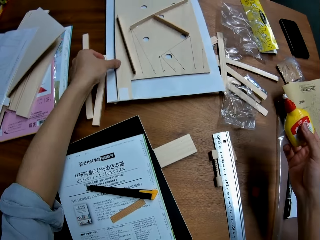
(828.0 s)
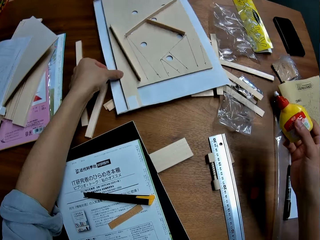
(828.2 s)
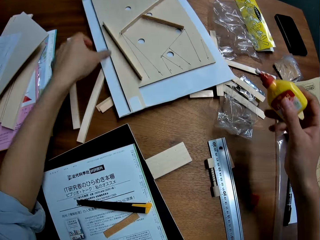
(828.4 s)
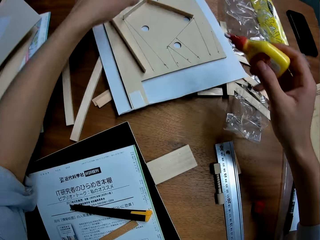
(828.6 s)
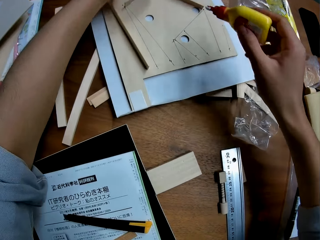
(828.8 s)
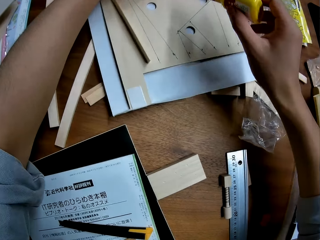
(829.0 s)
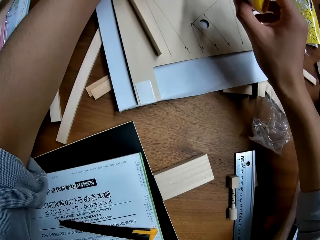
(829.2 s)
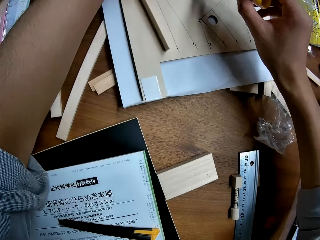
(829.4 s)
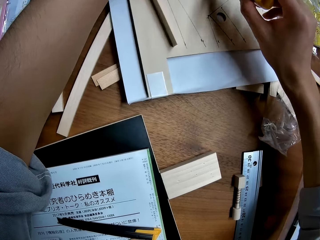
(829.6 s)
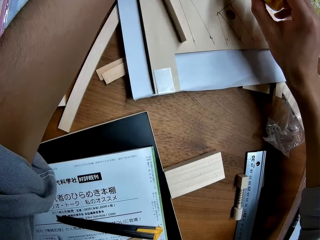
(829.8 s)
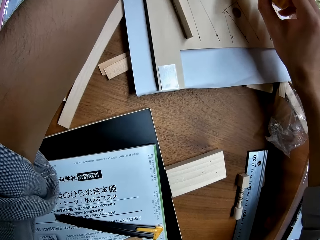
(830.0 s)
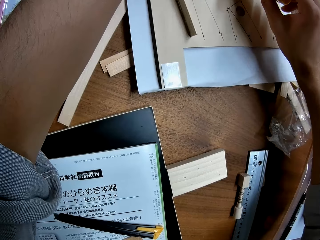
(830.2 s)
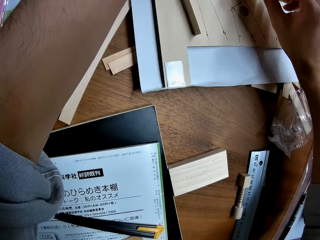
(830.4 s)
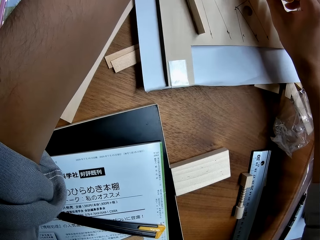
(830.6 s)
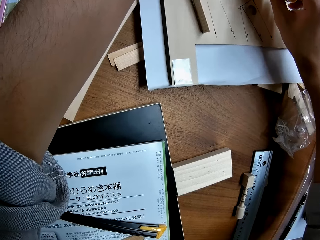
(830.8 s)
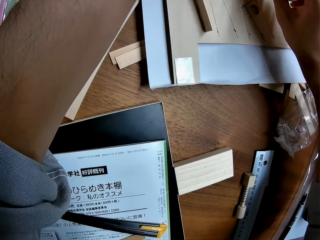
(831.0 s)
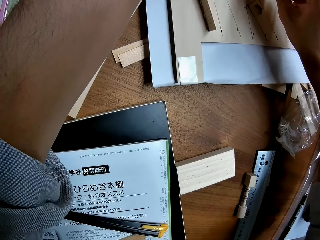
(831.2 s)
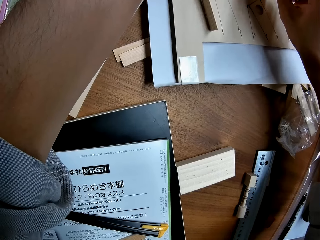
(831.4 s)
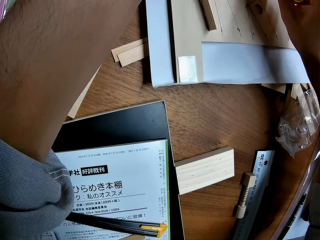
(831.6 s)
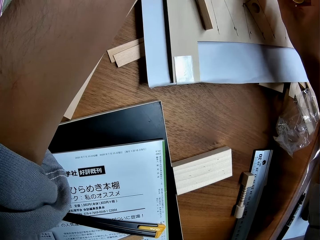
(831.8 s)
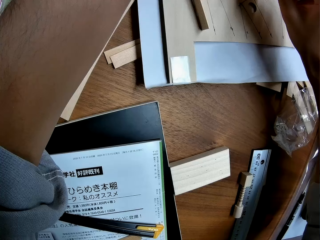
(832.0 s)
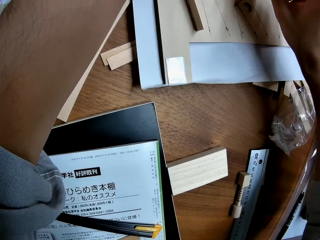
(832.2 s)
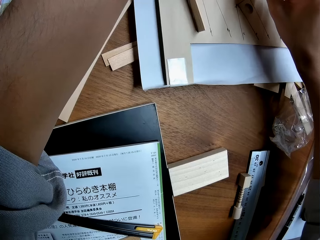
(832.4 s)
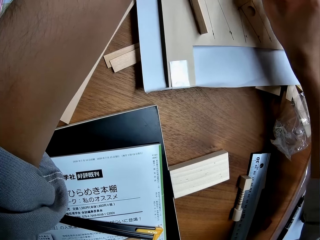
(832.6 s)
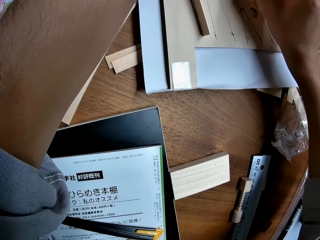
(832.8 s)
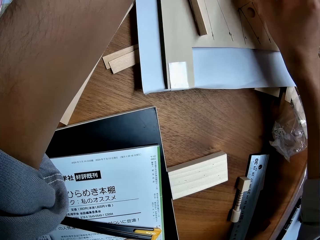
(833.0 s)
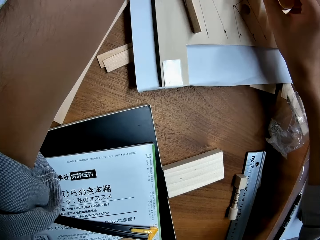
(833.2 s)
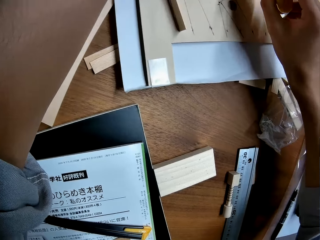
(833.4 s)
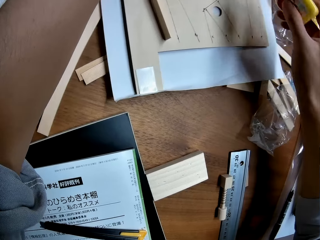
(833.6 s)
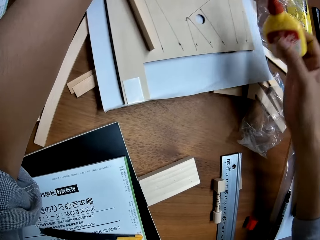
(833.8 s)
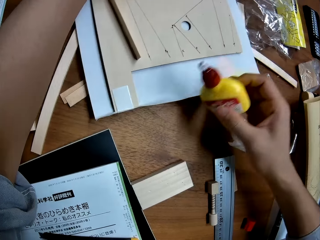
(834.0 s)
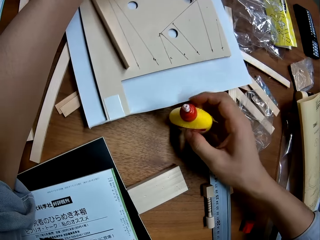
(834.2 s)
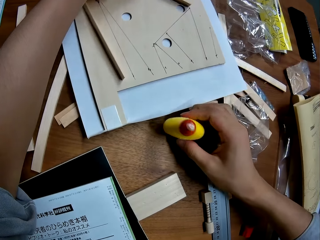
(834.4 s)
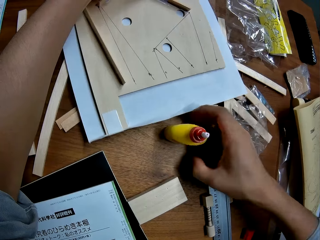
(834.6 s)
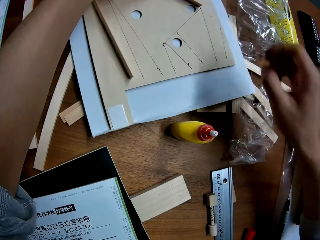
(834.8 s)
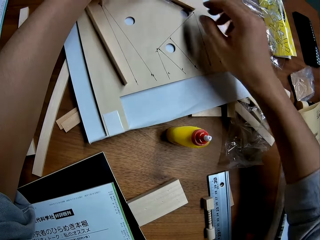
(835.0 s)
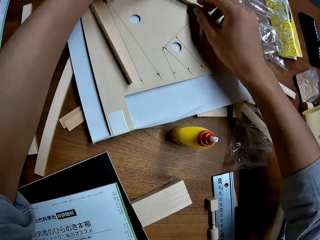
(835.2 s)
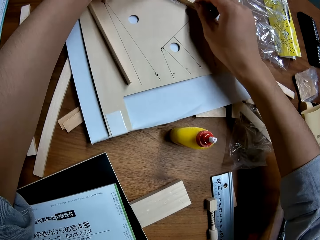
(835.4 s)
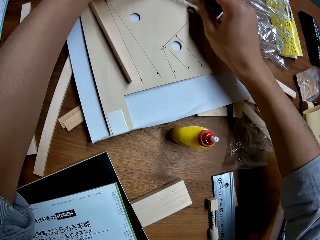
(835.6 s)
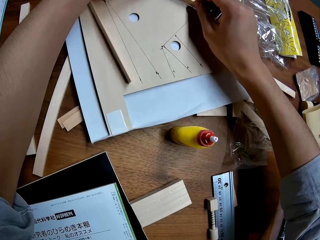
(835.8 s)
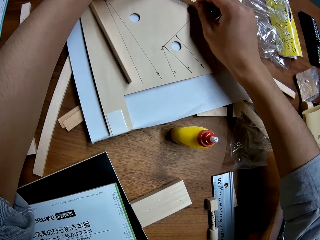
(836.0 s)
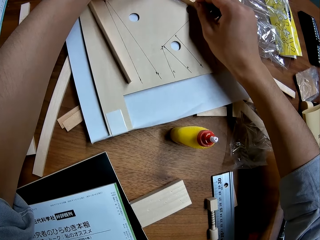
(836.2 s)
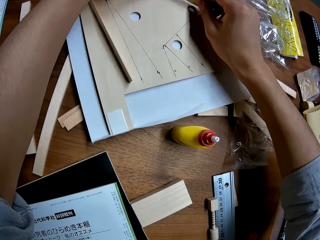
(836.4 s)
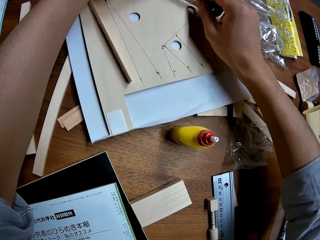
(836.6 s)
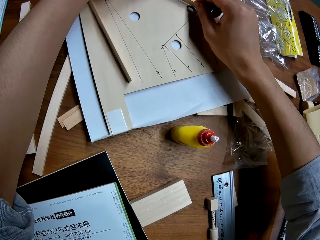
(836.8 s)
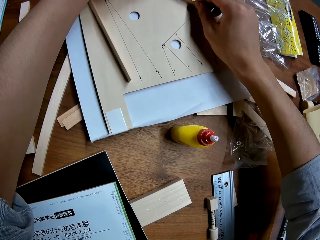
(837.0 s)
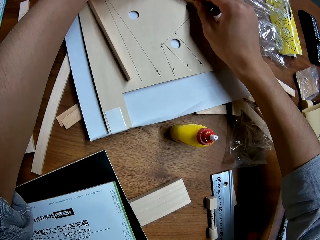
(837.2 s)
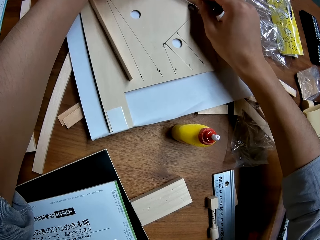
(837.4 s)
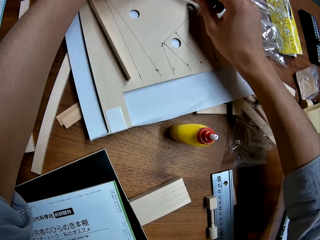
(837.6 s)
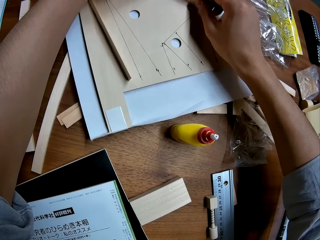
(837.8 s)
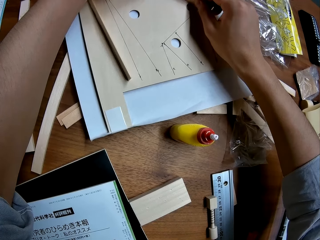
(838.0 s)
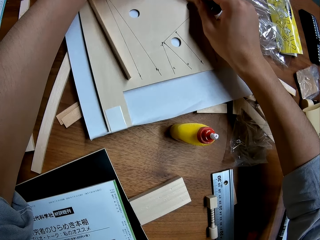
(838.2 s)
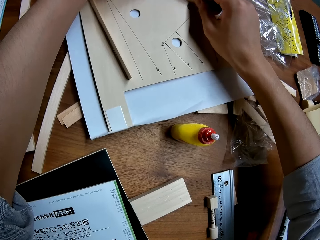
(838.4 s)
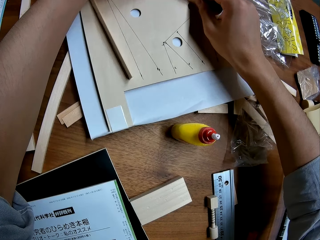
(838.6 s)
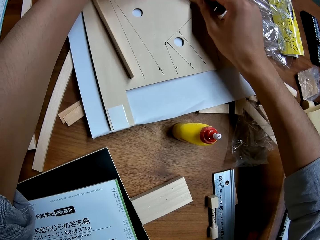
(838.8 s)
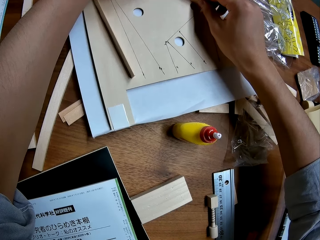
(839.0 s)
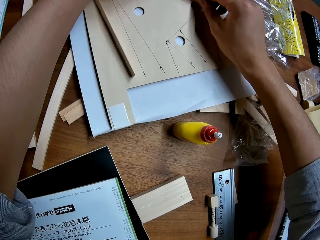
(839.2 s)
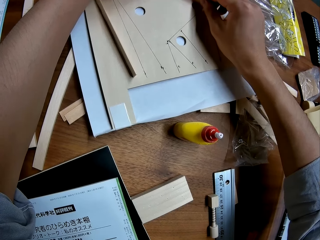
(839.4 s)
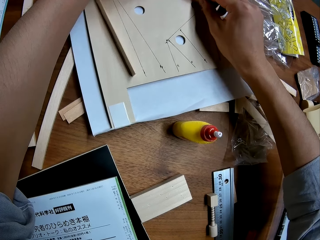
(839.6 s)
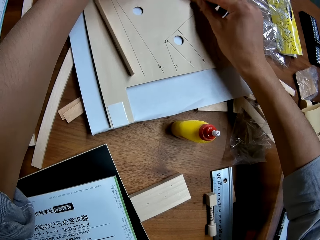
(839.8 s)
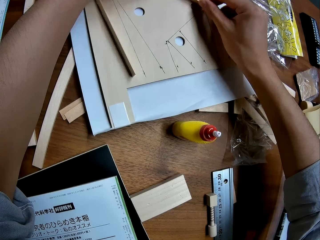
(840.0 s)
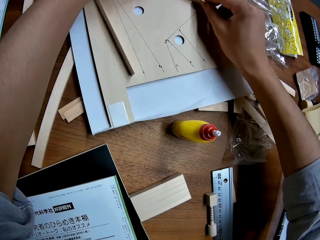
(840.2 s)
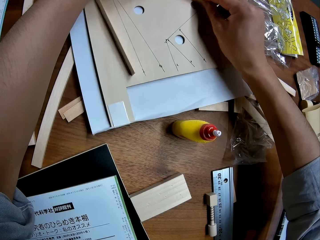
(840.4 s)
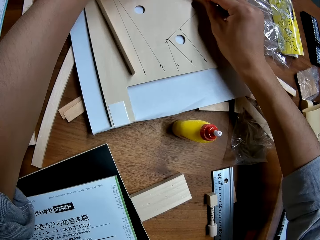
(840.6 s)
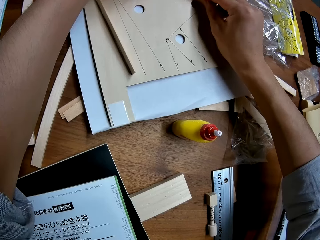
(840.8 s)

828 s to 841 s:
The camera wearer puts the glue bottle on the table. They touch the wood. They fix something.

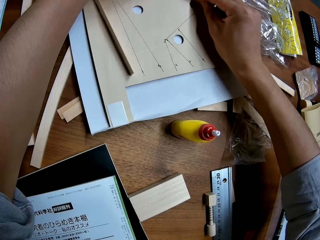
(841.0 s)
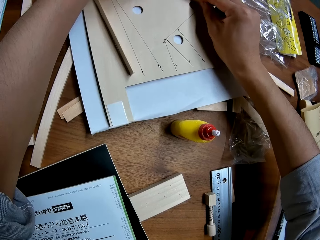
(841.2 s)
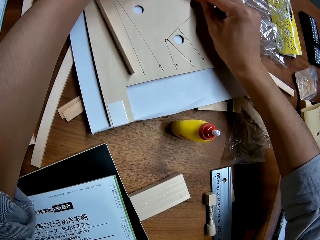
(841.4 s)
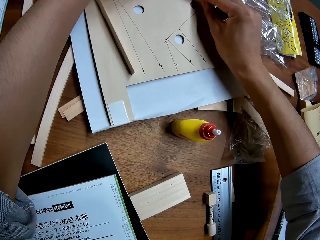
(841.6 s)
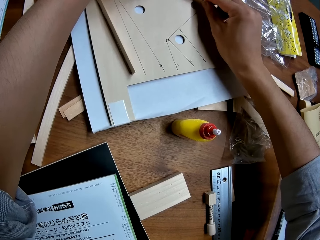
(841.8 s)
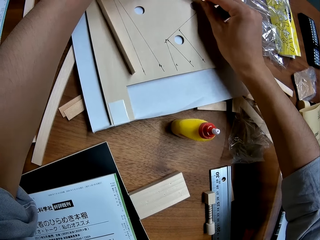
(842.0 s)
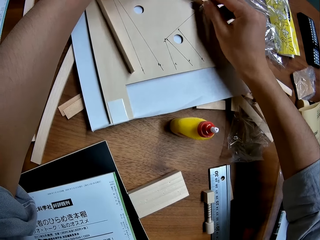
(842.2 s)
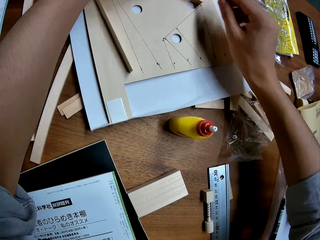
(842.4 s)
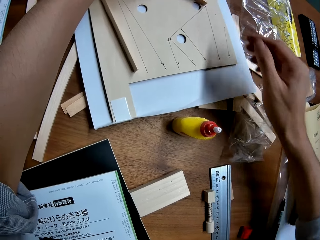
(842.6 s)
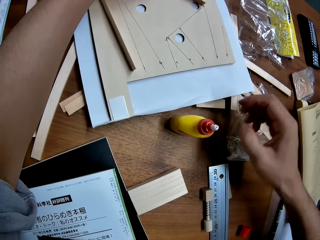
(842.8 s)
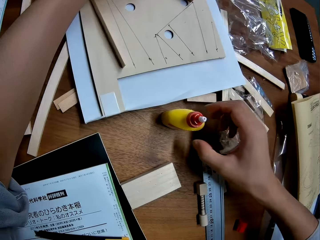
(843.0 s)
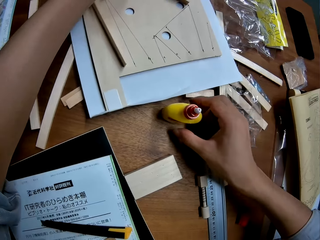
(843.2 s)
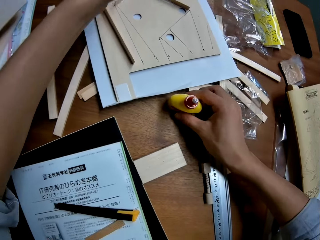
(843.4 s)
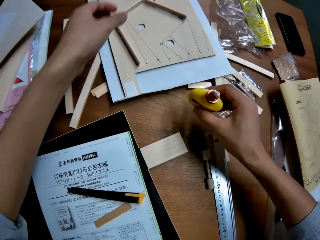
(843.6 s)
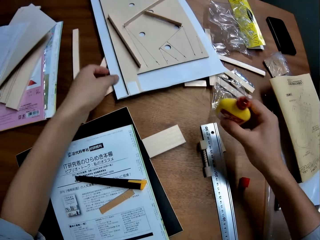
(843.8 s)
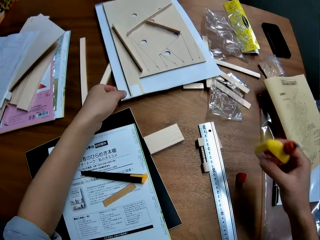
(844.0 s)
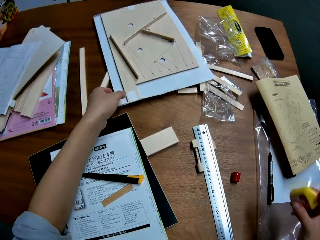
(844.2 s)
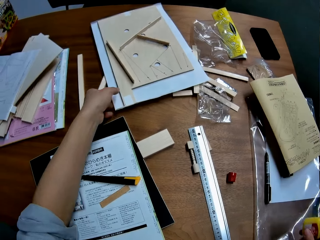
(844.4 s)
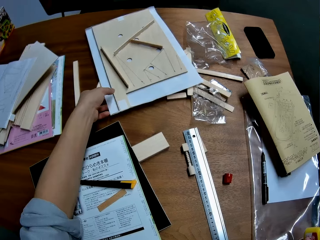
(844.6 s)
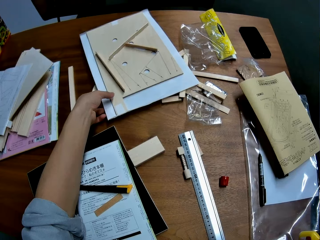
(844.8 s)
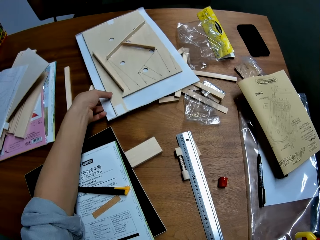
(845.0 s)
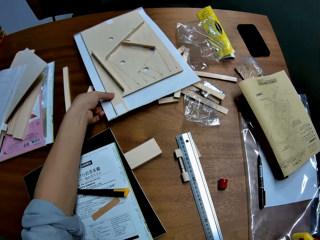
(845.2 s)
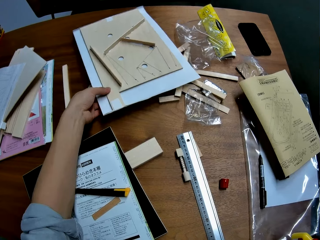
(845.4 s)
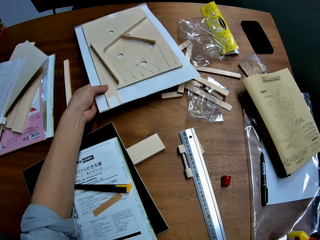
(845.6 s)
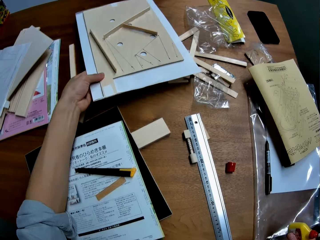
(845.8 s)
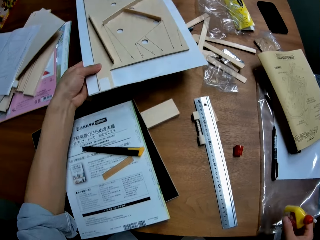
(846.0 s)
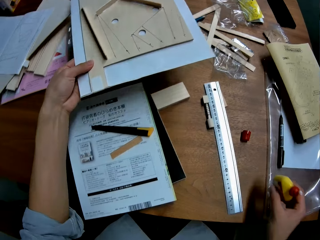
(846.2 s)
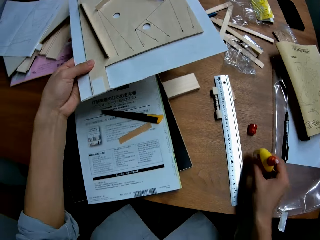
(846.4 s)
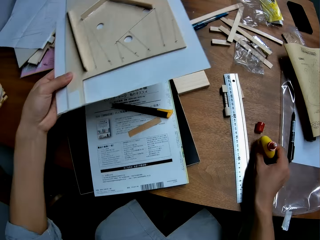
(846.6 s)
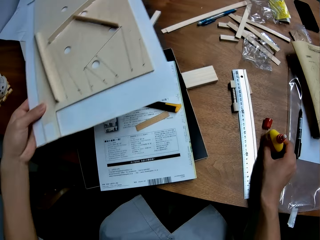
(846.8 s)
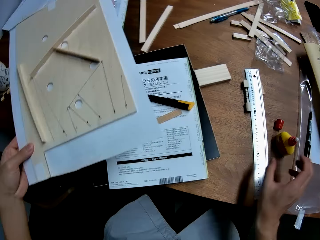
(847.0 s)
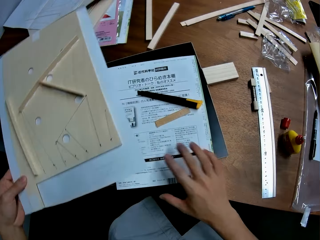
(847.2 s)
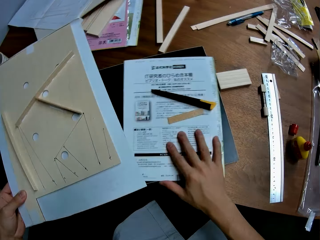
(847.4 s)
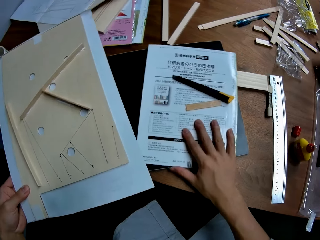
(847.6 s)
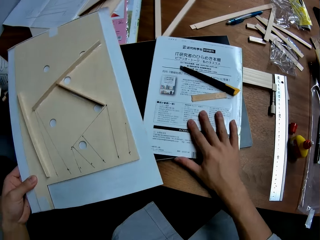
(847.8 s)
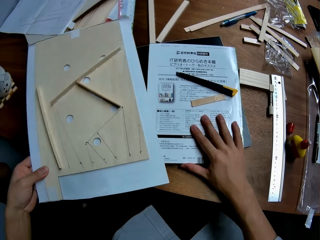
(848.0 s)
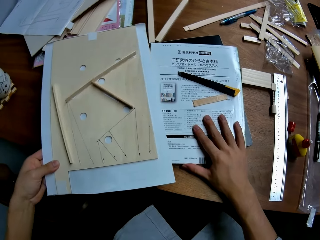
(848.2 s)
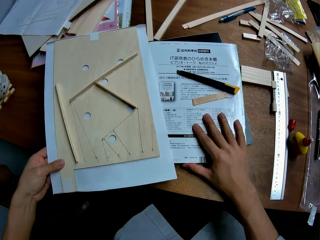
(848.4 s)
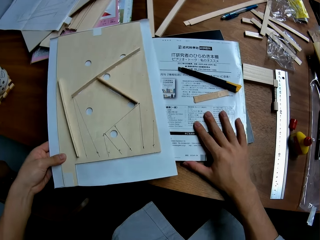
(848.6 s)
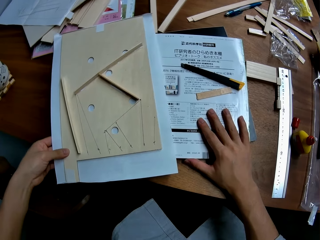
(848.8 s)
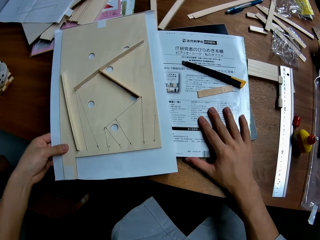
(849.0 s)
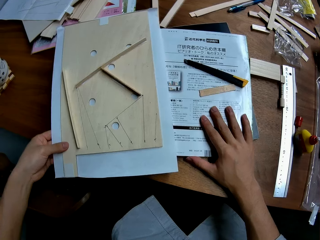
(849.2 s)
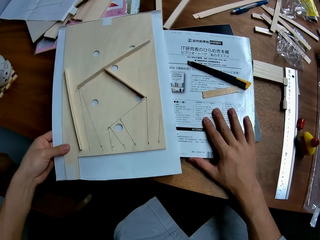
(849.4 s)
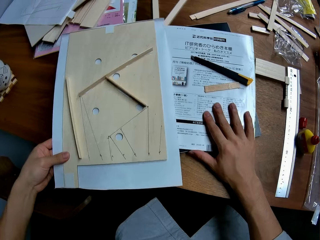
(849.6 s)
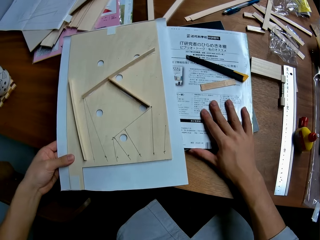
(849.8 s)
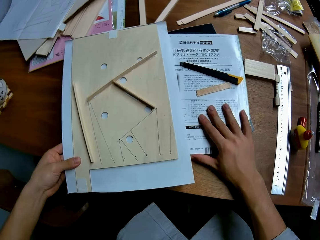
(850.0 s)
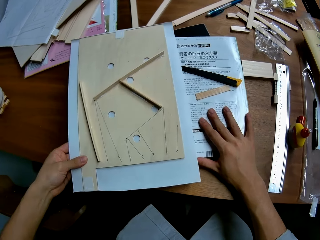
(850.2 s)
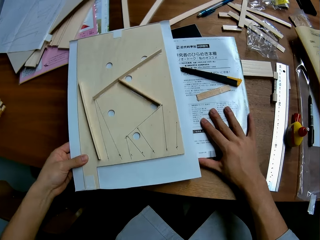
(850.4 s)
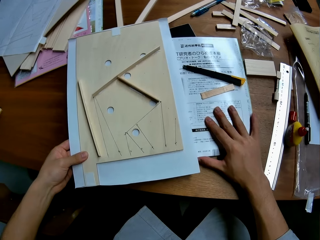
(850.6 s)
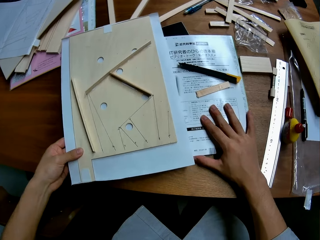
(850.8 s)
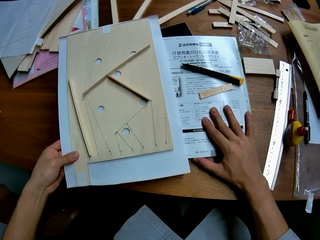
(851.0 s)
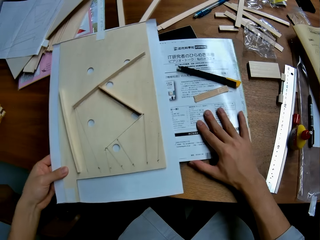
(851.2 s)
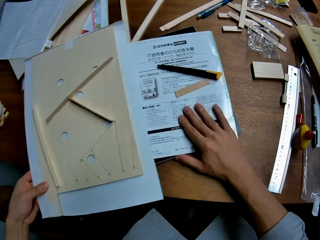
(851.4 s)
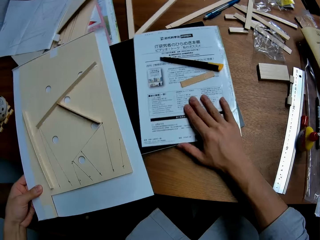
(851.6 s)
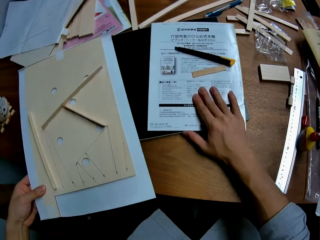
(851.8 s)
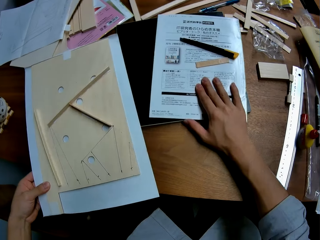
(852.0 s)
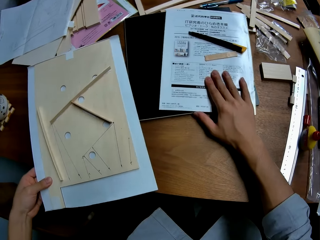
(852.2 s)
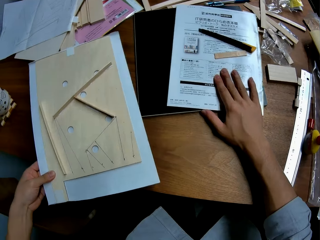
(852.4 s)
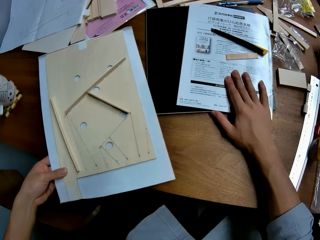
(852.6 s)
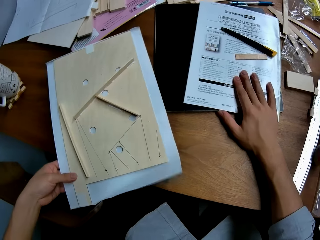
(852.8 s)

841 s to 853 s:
The camera wearer carries the glue from the table. They carry the wood from the table. They drop the glue on the table. They touch a paper on the table. They drop the wood on the table. They fix the table.
